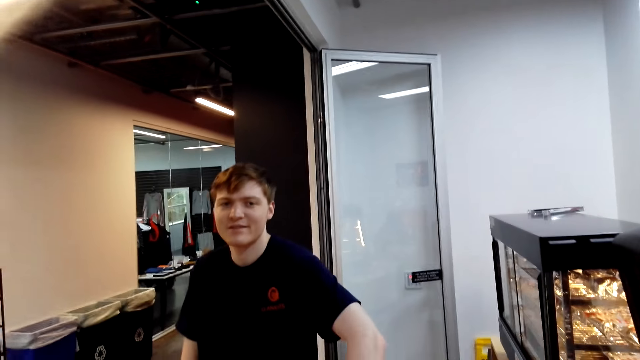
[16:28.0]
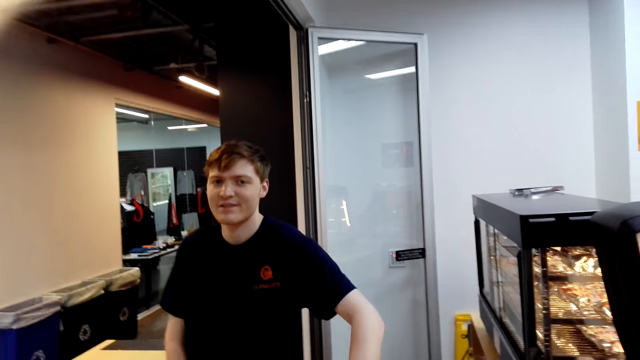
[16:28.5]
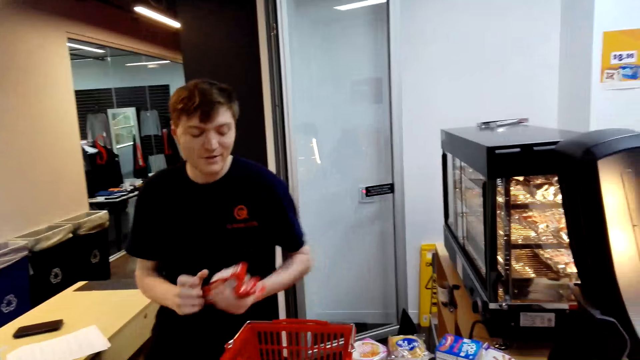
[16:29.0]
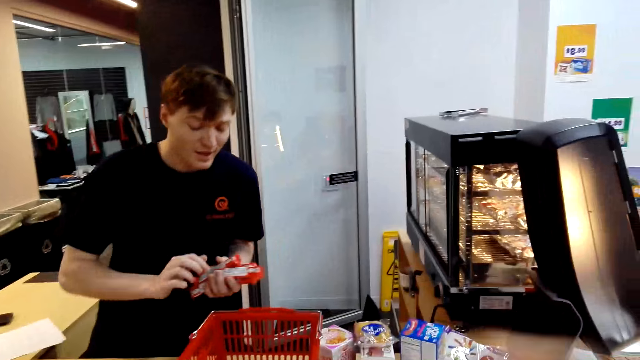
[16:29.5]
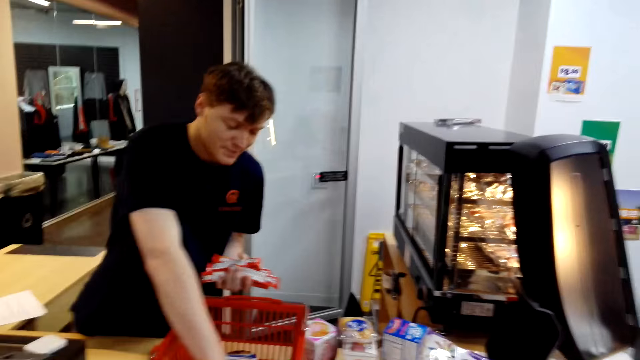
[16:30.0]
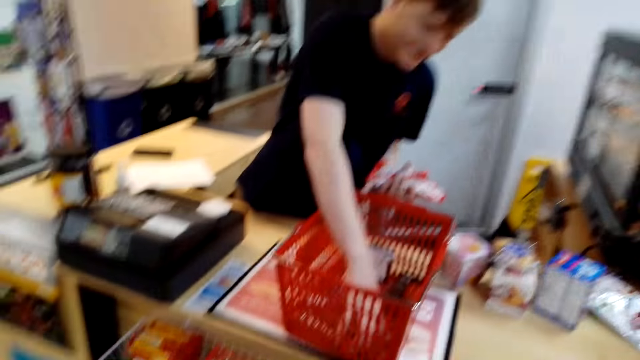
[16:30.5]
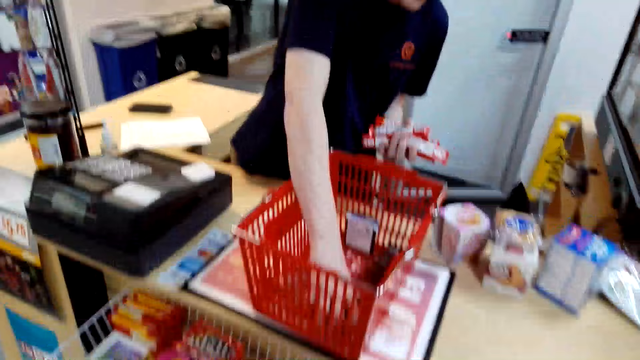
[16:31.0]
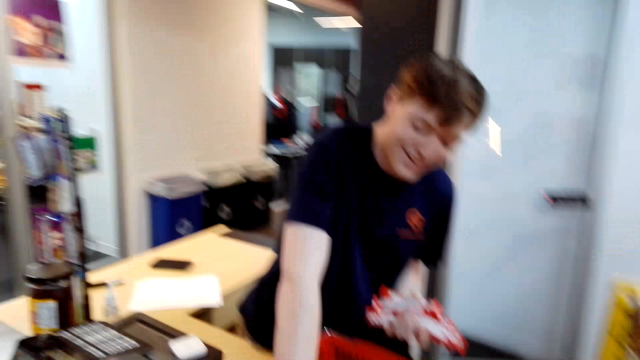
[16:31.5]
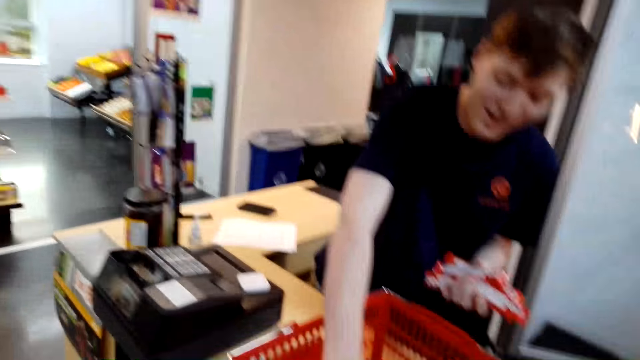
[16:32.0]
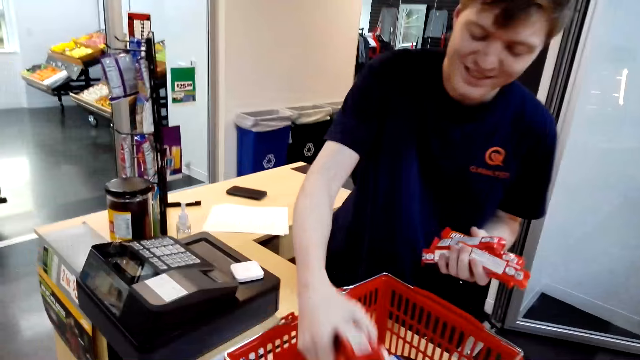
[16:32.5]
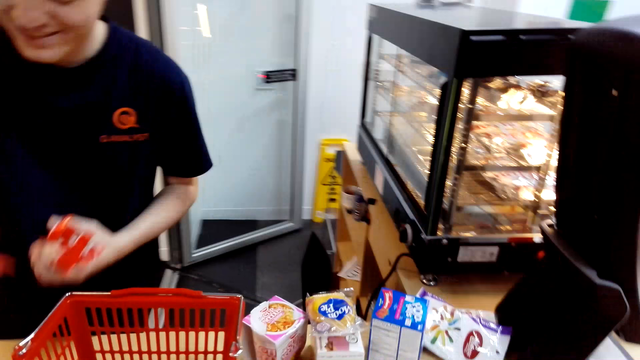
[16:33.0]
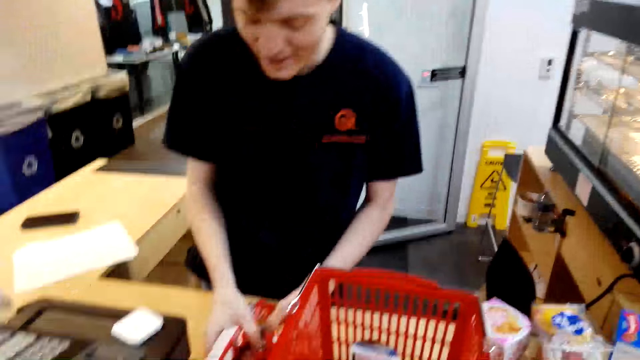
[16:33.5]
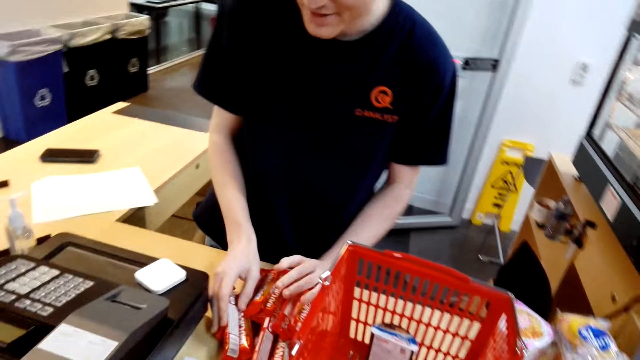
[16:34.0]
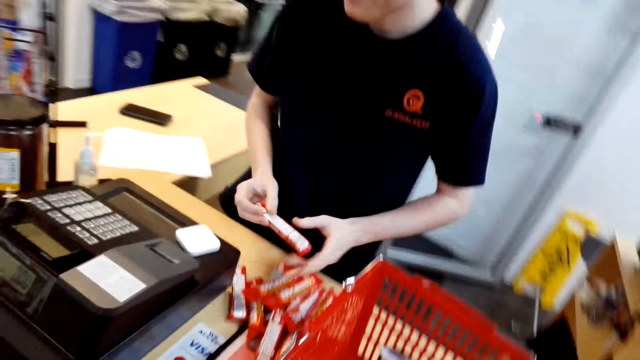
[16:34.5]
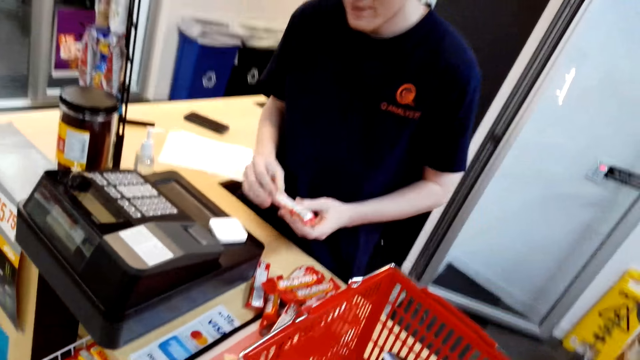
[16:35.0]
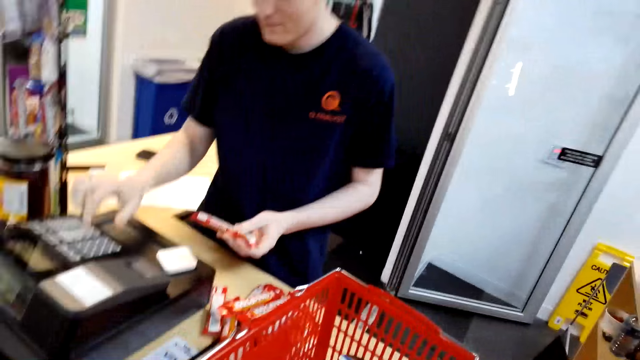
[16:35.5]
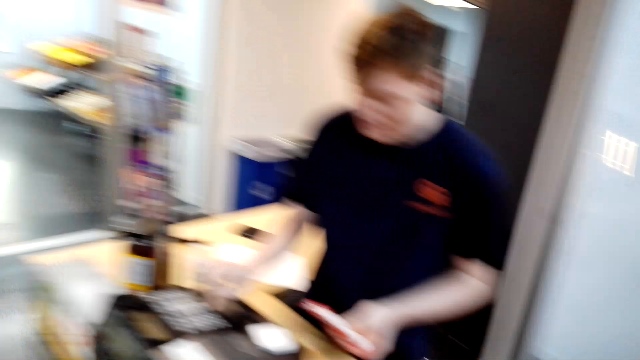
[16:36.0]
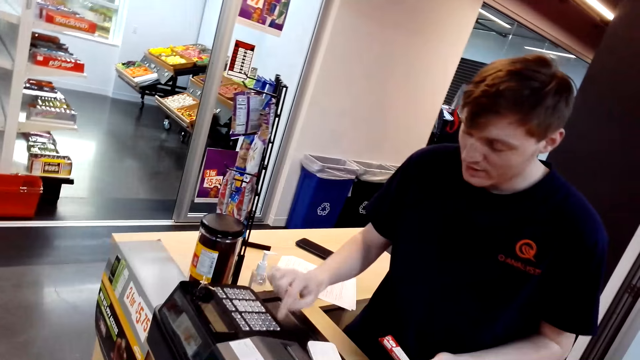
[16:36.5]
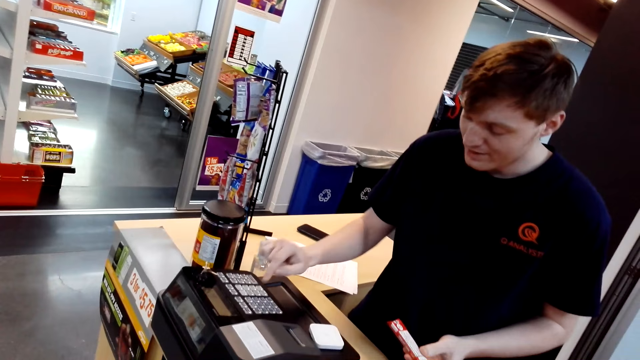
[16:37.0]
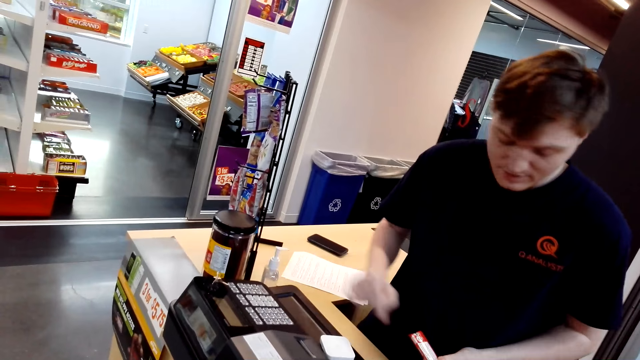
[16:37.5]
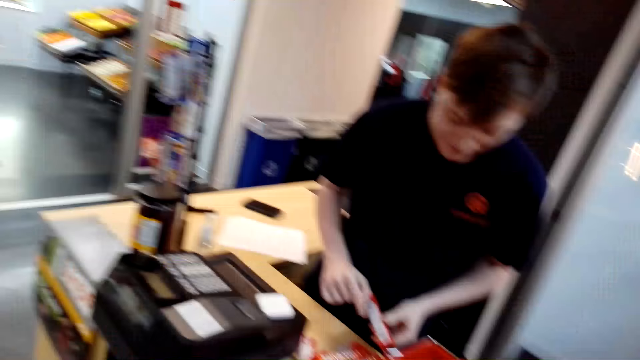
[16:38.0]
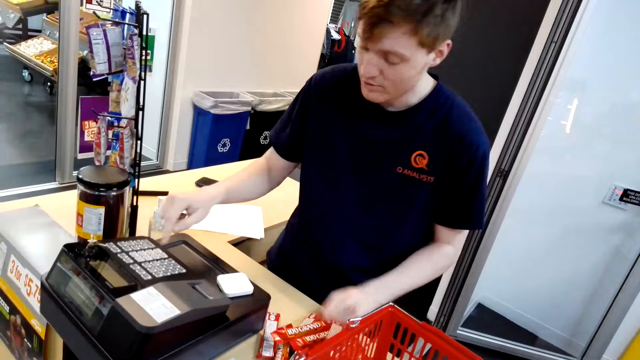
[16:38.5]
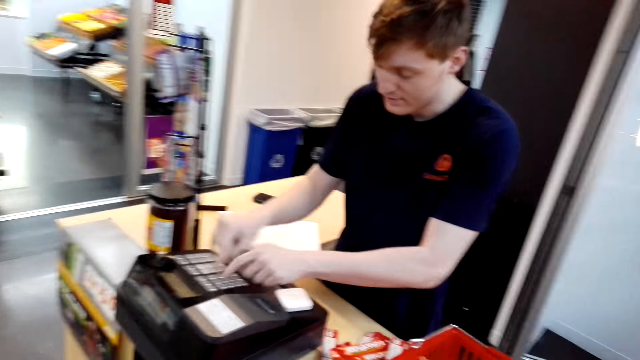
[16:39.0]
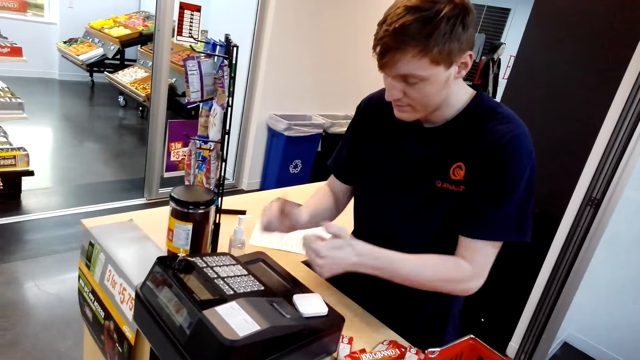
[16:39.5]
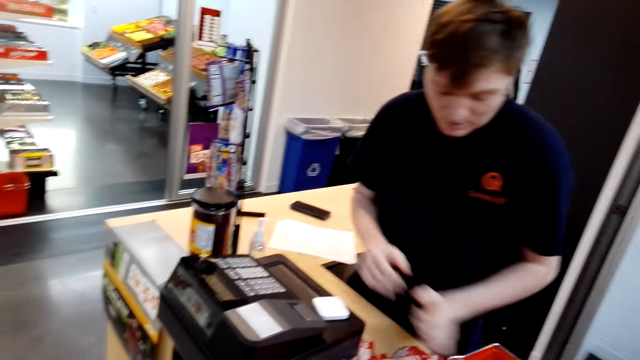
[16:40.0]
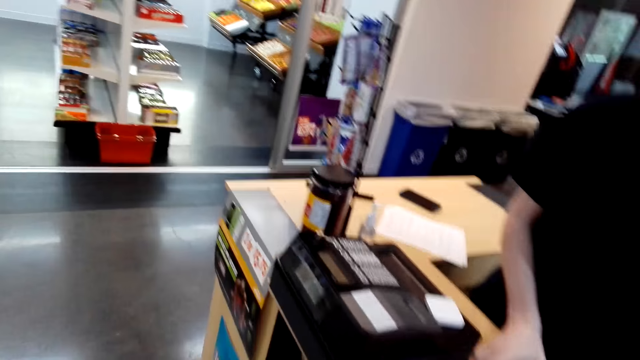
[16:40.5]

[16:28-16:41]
The cashier speaks to the camera wearer and looks at the camera wearer. The cashier picks goodies from the shopping basket. The camera wearer moves the hand towards the tray. They speak to the cashier. The cashier speaks to the camera wearer and places the goodies on the table. The camera wearer speaks to the cashier. The cashier uses the cashier machine, records the candies details in the cash register and speaks to the camera wearer. The cashier puts the packet of something down and uses the cashier machine.

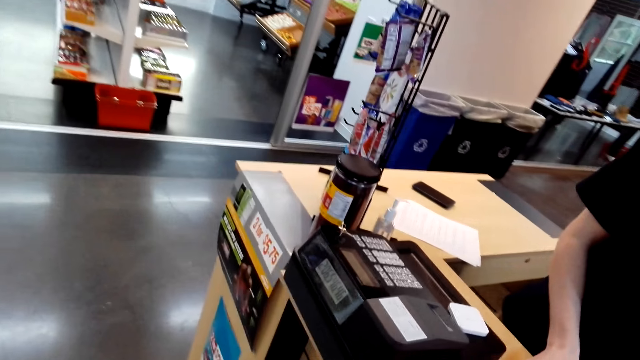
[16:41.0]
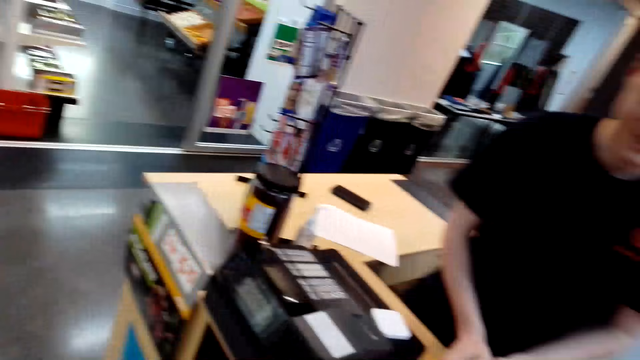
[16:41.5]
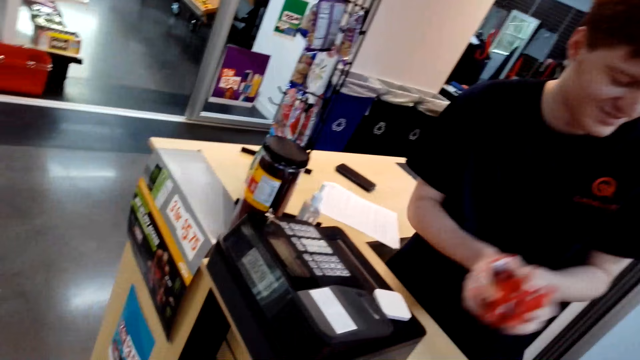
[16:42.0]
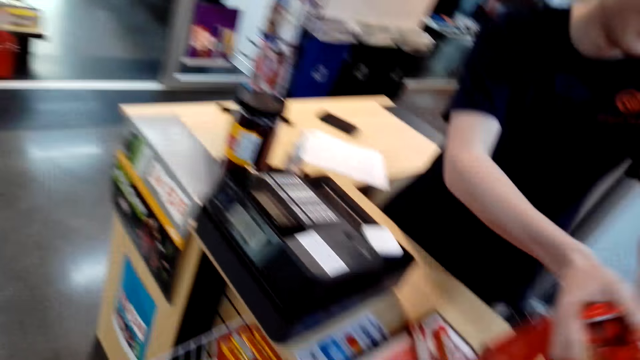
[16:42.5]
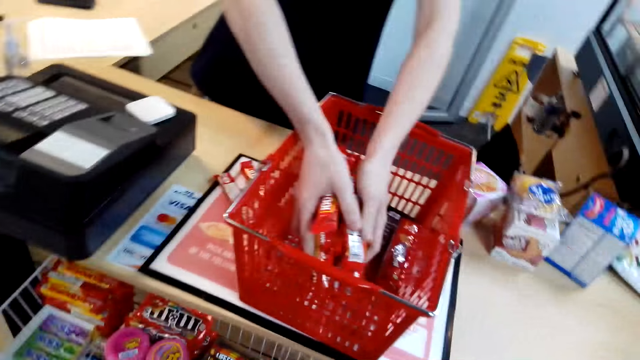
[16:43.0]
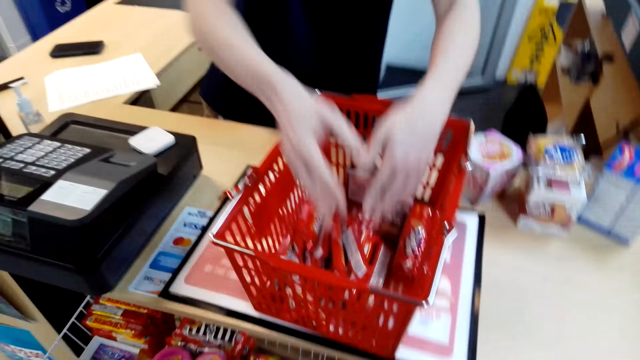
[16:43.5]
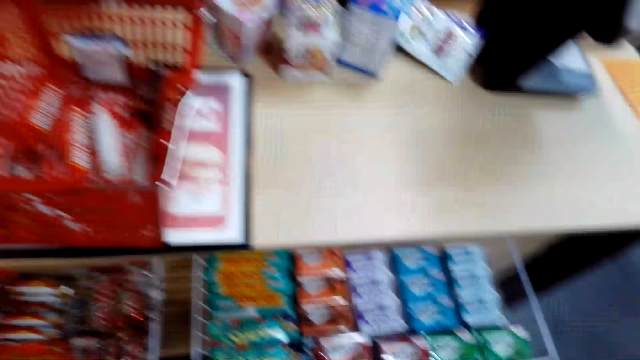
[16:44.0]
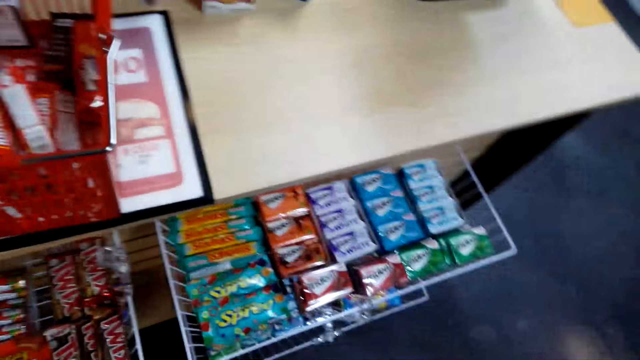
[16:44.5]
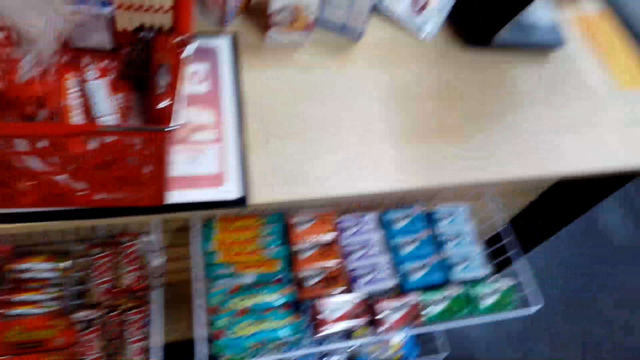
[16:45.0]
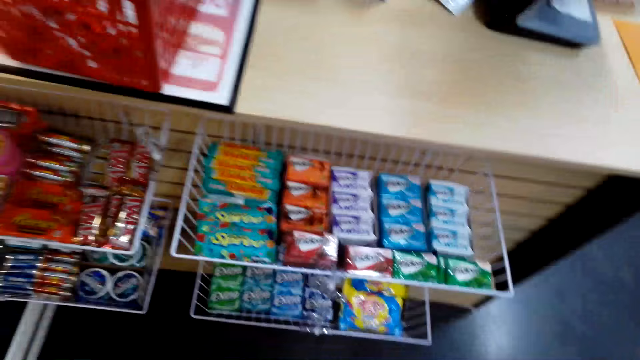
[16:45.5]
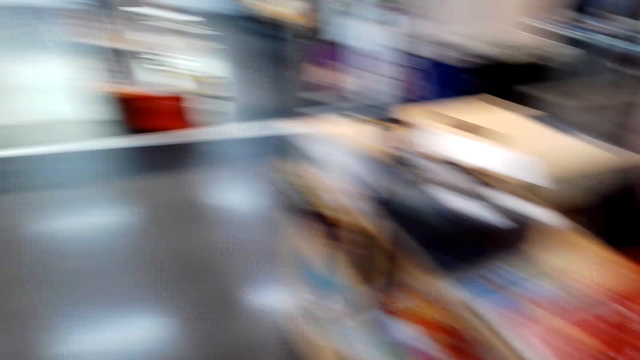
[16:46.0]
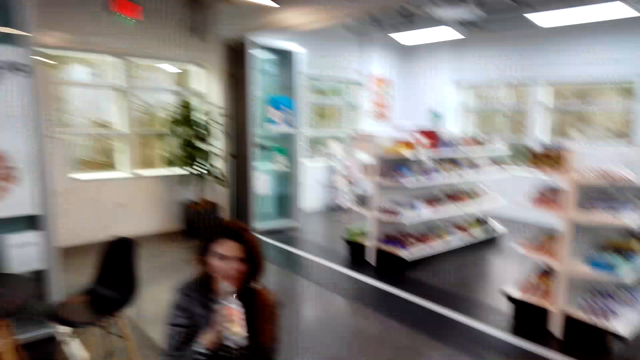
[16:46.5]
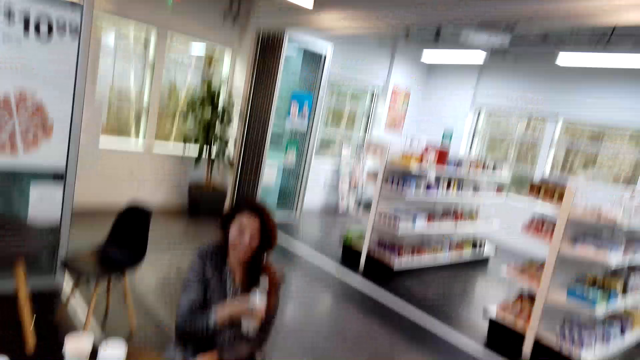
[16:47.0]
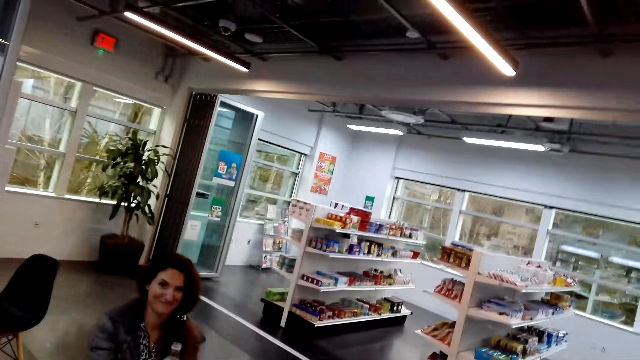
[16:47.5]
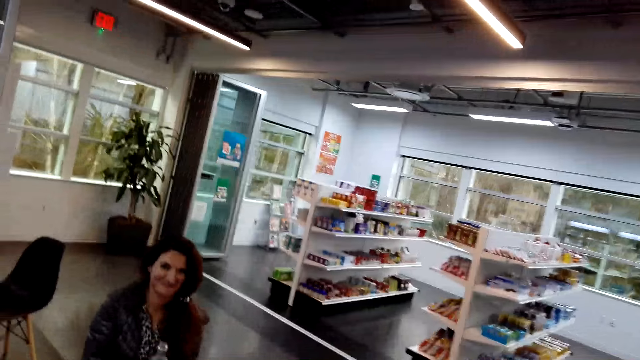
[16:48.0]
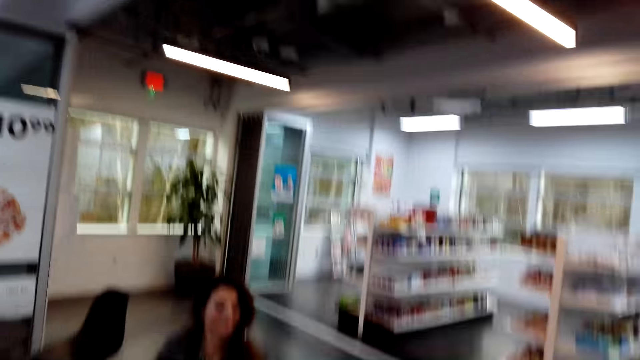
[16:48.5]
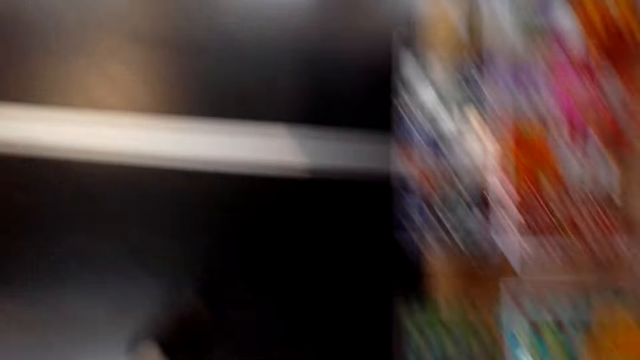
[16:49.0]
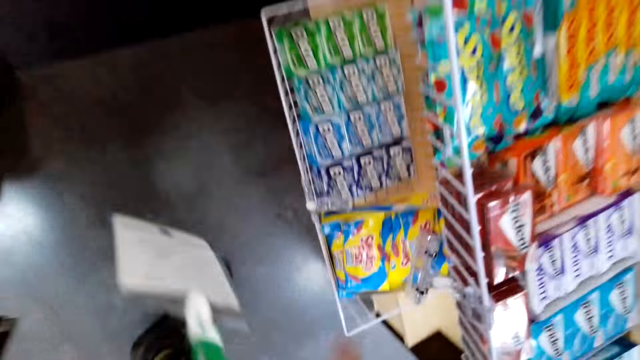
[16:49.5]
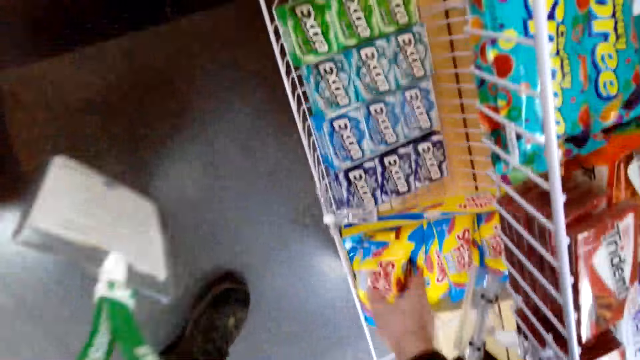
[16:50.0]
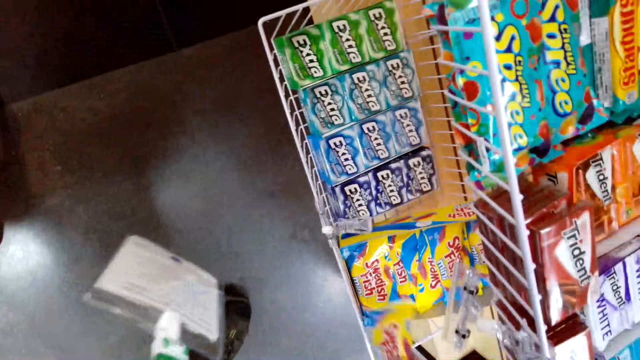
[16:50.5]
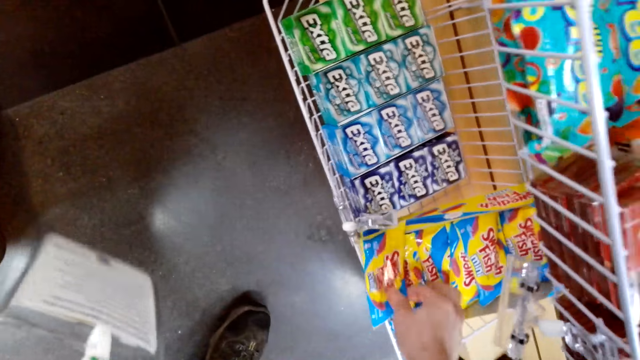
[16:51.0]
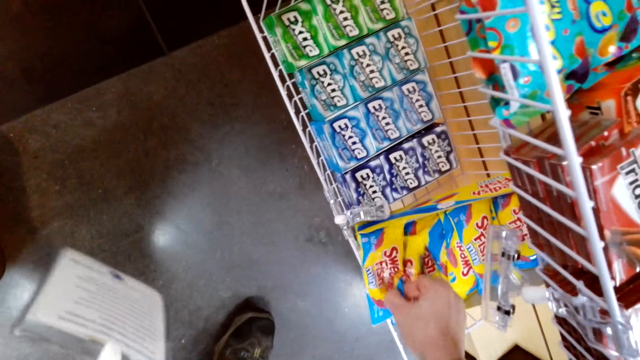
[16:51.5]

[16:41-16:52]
The cashier takes the packets of snack, puts the packet of something in the tray and places the goodies in the shopping basket. A woman holds the bottle of water. The camera wearer speaks to the woman. They pick candies from the trays.
